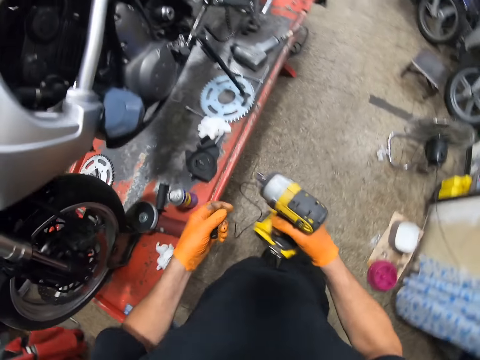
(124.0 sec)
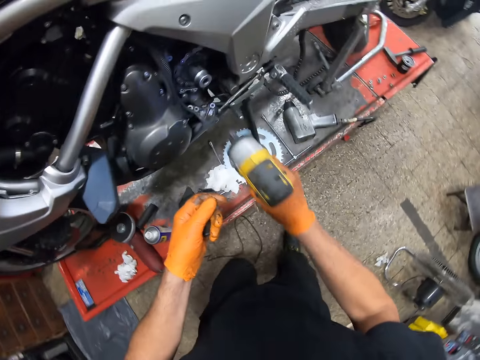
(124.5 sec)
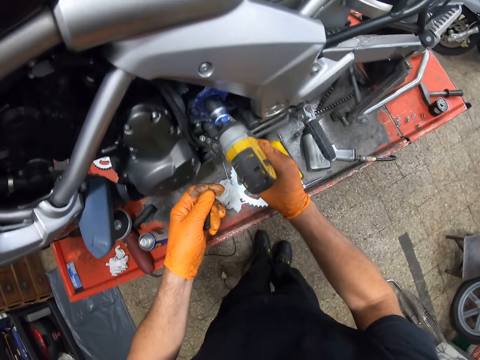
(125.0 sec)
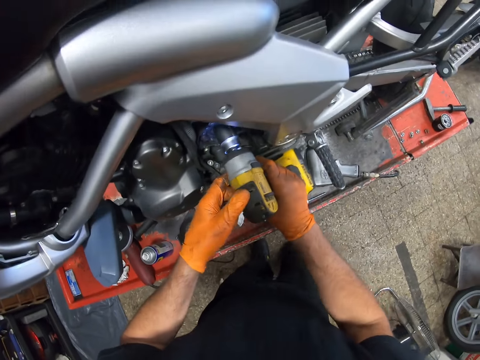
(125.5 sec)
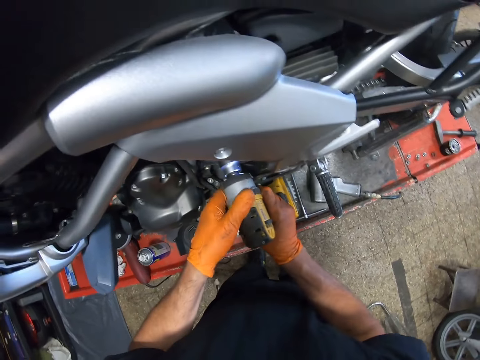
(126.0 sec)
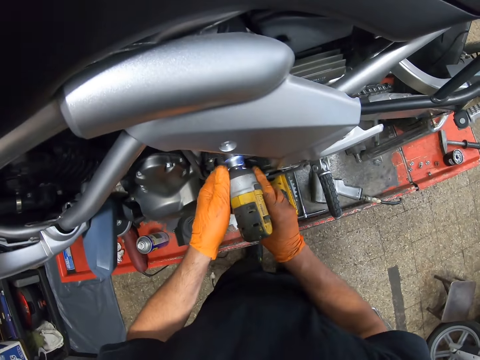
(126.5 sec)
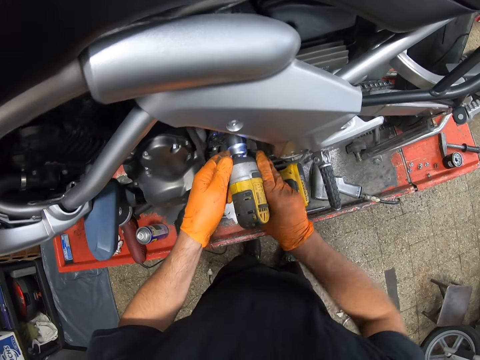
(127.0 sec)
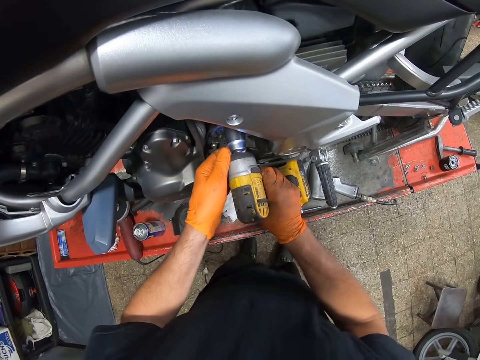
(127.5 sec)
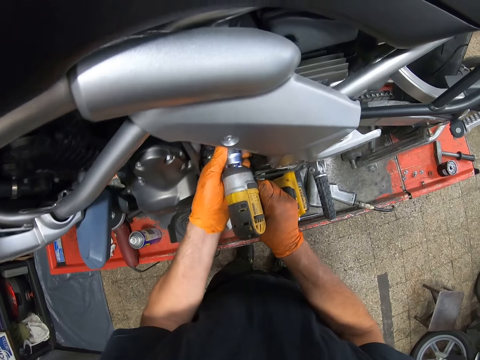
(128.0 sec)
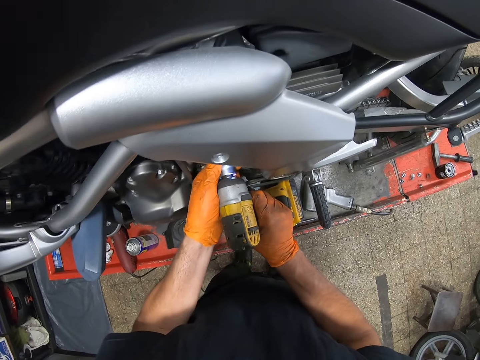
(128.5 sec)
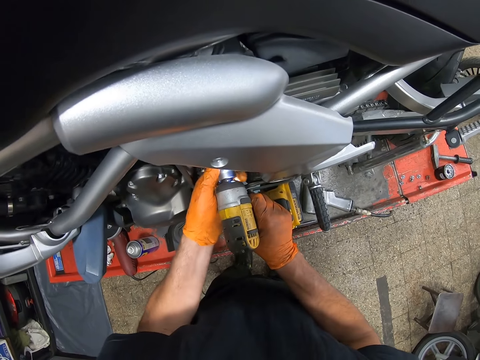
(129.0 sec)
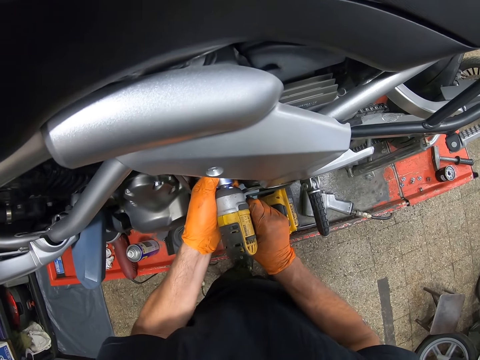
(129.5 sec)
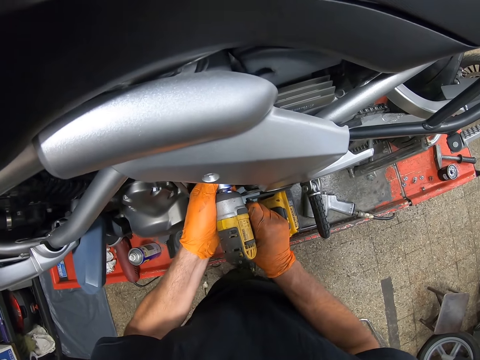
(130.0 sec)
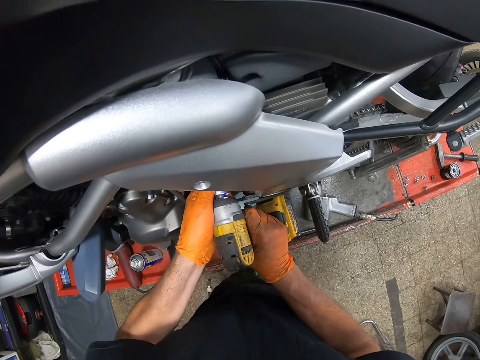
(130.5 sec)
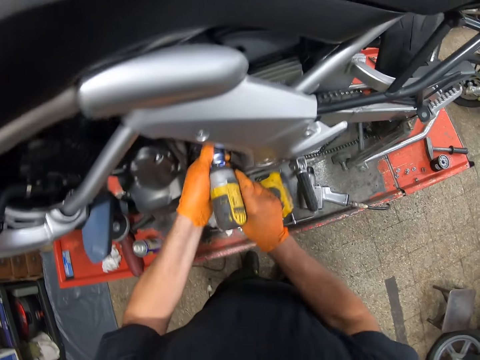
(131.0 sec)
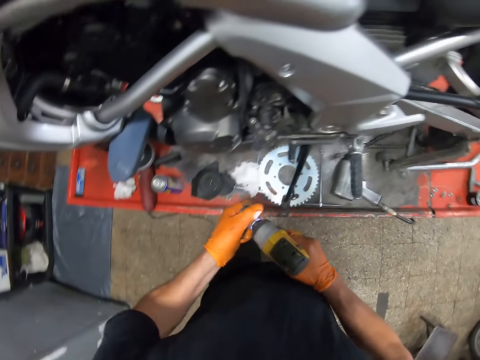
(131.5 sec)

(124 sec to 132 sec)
The camera wearer puts the drill on a nut. He removes the drill in the motorcycle part with the hand drilling machine in his right hand. He holds the hand drilling machine with both hands. He tightens the nut with the drill. He removes the drill at the tip of the hand drilling machine with his left hand.

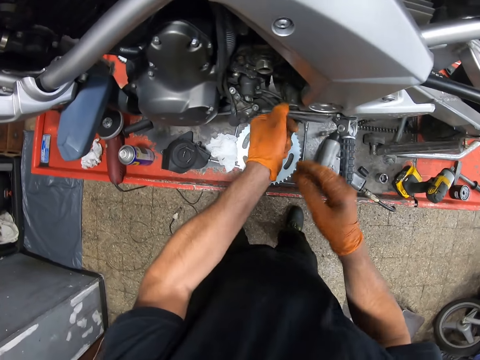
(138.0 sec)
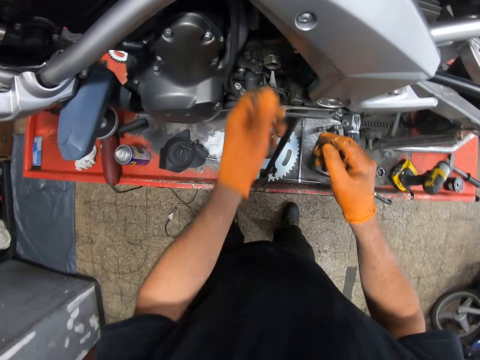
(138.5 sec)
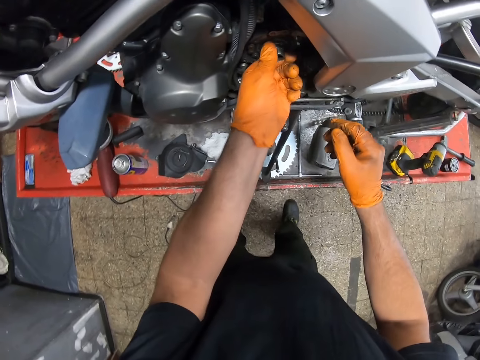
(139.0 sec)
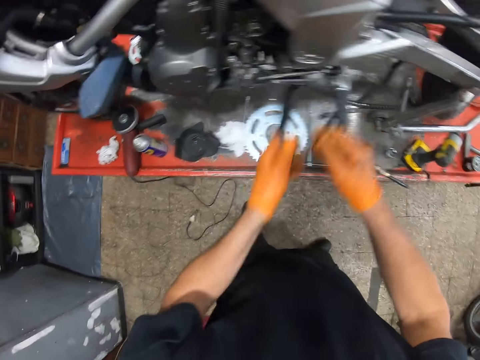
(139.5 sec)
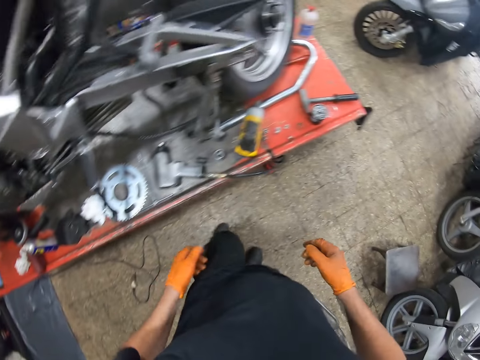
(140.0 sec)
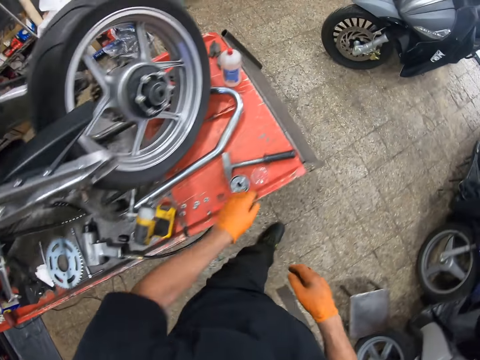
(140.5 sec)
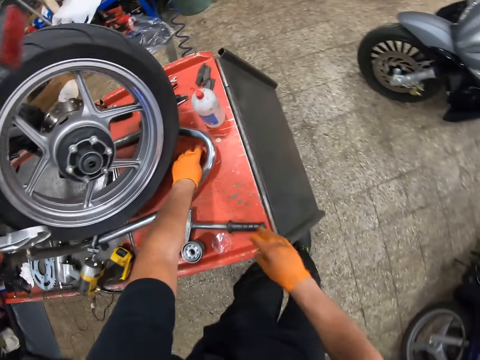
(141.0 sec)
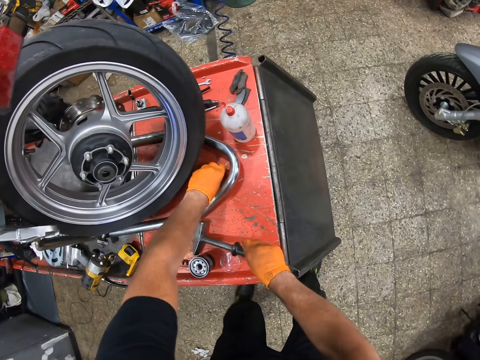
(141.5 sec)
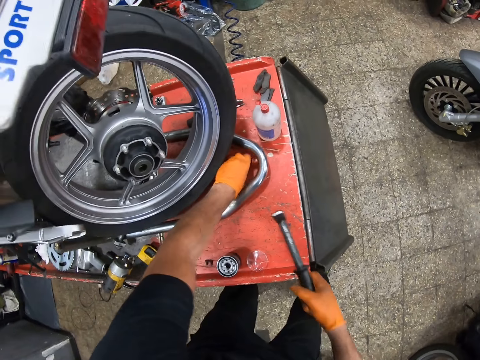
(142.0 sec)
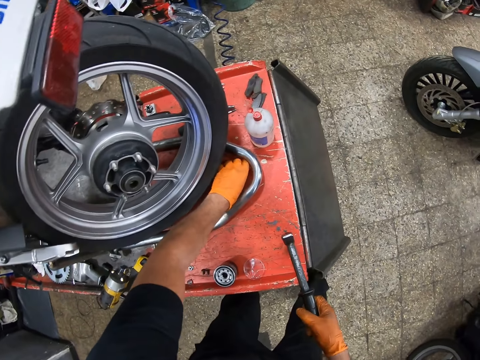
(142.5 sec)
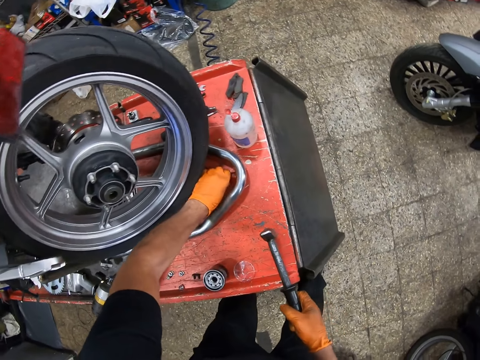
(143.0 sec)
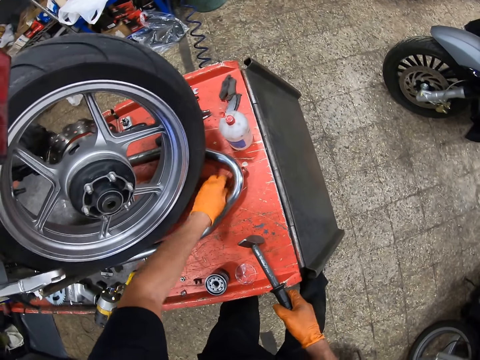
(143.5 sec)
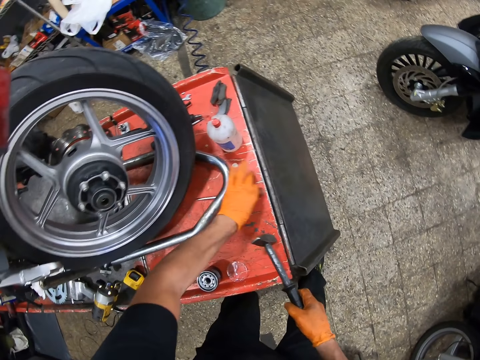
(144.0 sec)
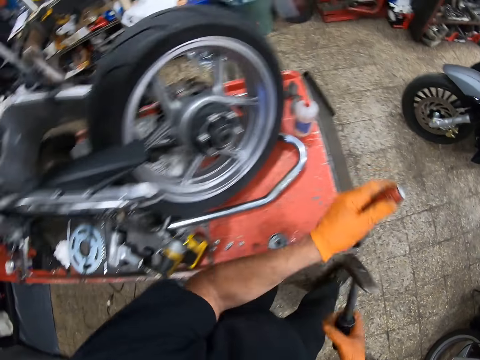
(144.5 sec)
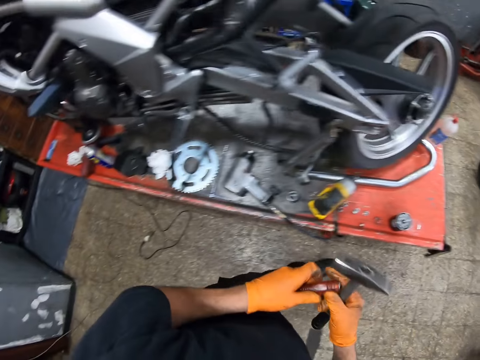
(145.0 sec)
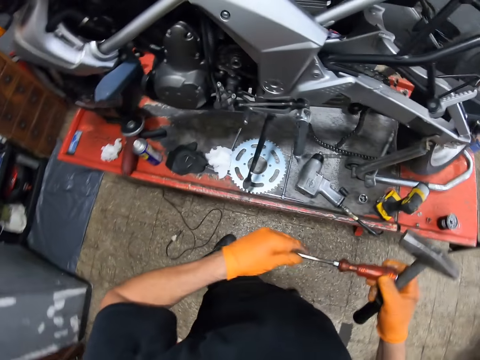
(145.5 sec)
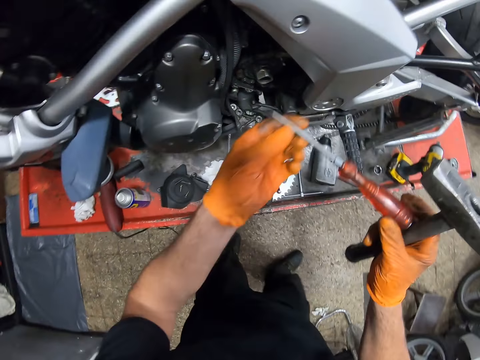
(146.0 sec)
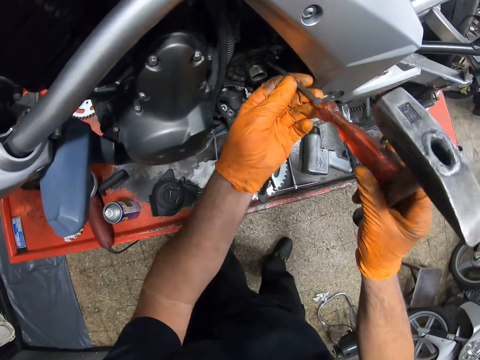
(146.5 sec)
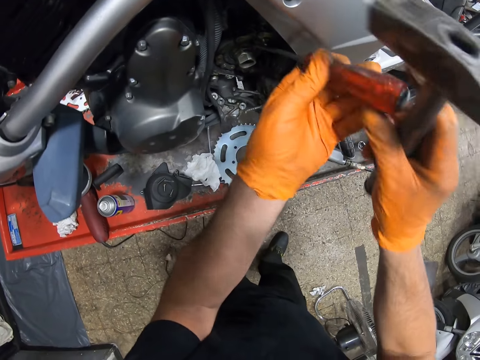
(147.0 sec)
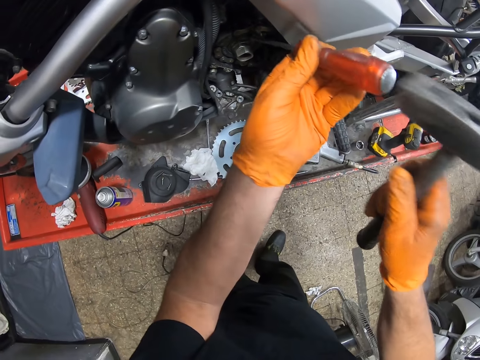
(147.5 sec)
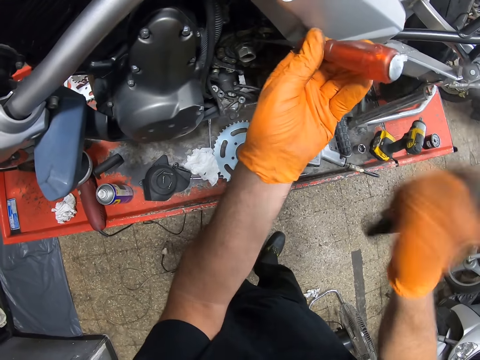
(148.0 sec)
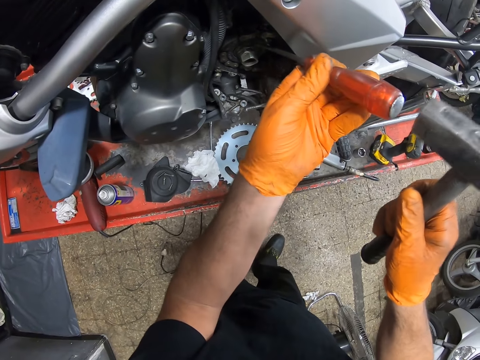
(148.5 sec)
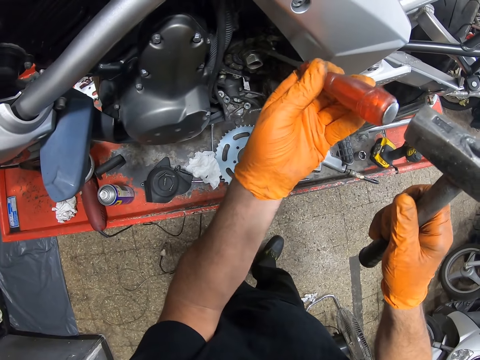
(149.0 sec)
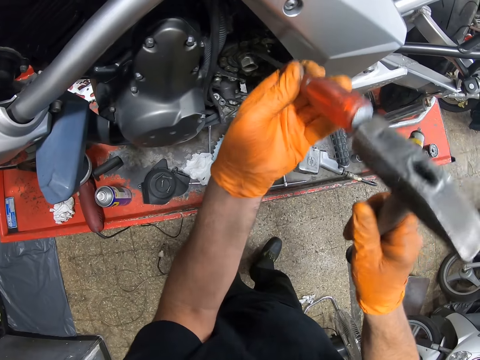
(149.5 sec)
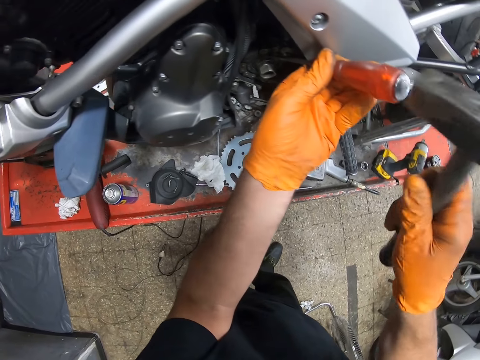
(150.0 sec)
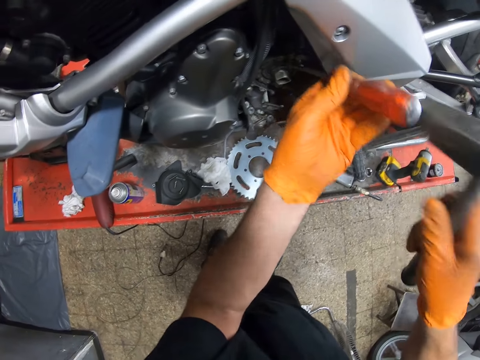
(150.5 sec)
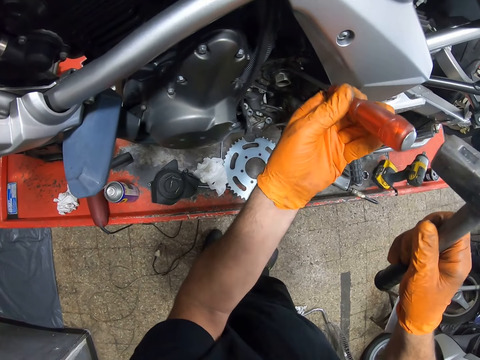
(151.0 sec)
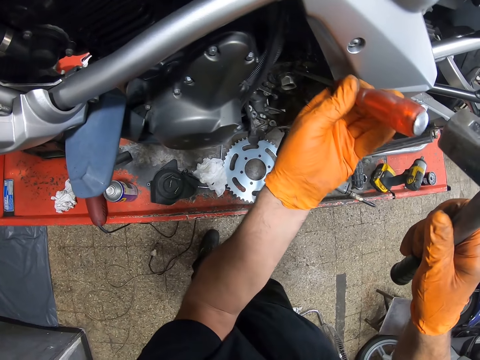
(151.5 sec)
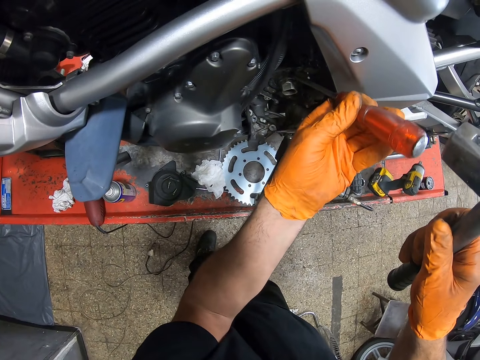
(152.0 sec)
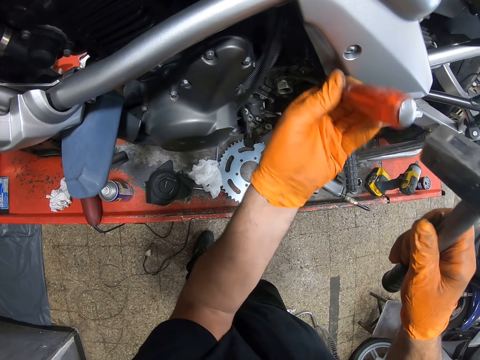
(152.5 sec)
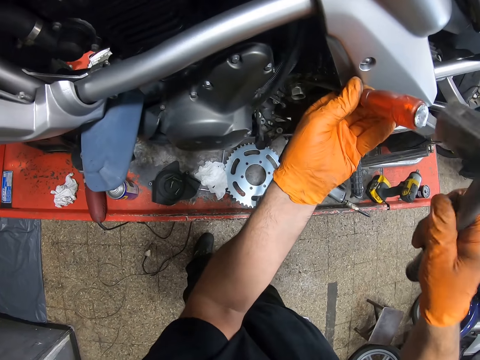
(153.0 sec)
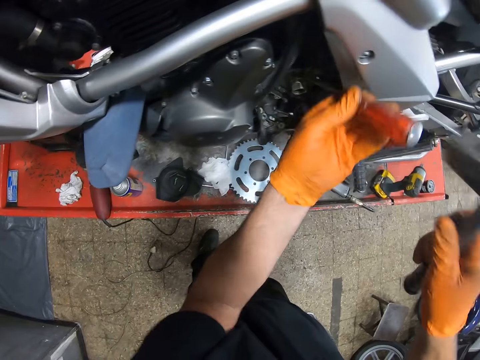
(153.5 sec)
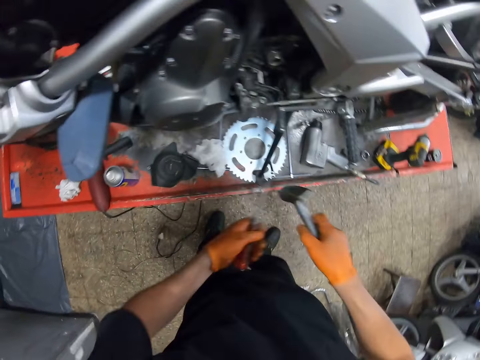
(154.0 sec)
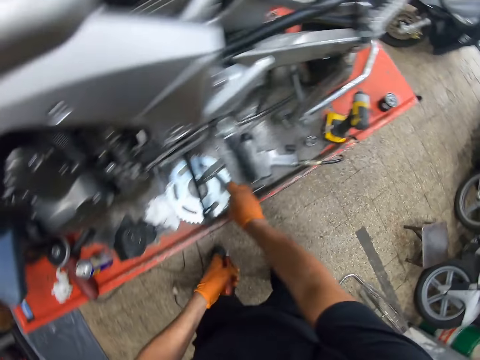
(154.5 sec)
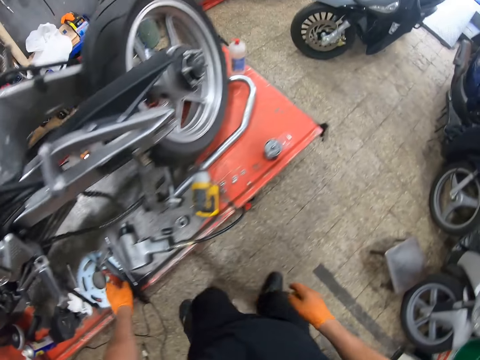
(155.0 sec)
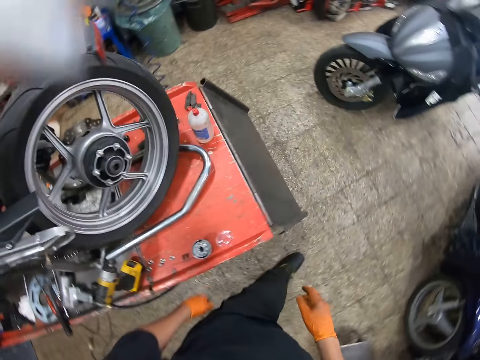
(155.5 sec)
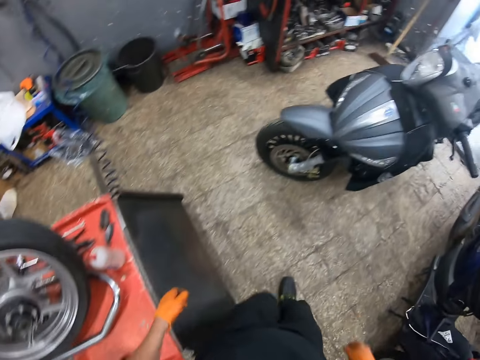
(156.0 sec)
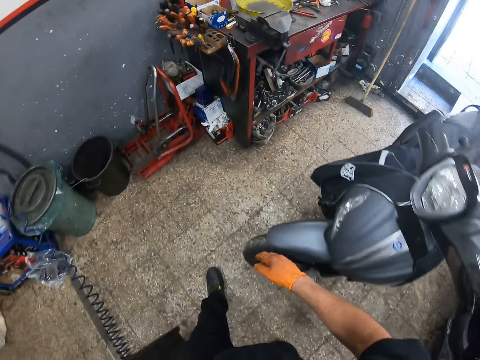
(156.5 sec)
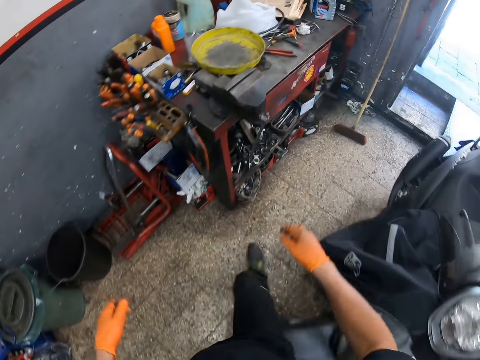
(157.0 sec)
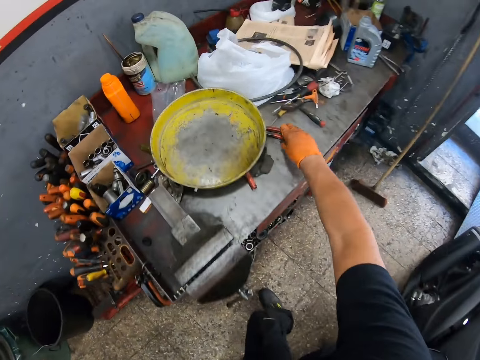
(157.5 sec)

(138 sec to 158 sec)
The camera wearer holds the machine part with his left hand. He walks around. He picks up a hammer from the car lift with his right hand and a screwdriver from the car lift with his left hand. He holds the screwdriver with both hands. He inserts the screwdriver into the motorcycle part with both hands. He holds the screwdriver with his left hand. He hammers the screwdriver with the hammer on the motorcycle. He drops the screwdriver and hammer onto the car lift. He walks around.
